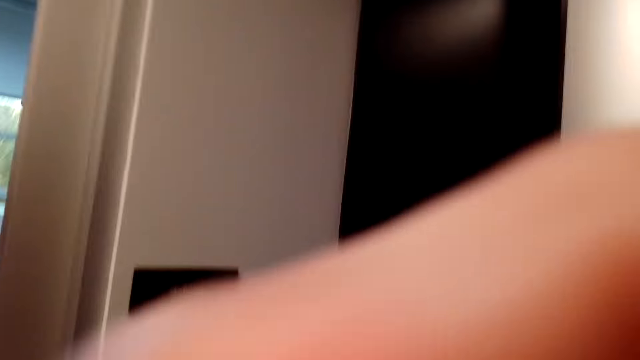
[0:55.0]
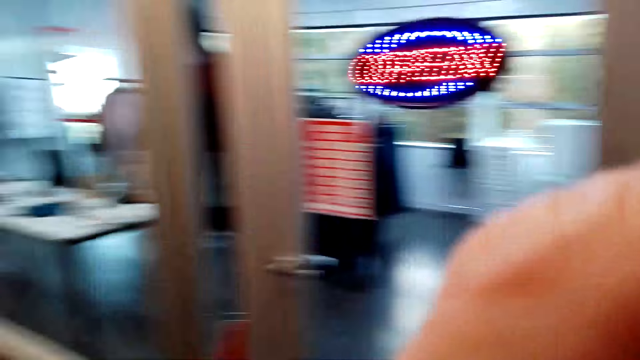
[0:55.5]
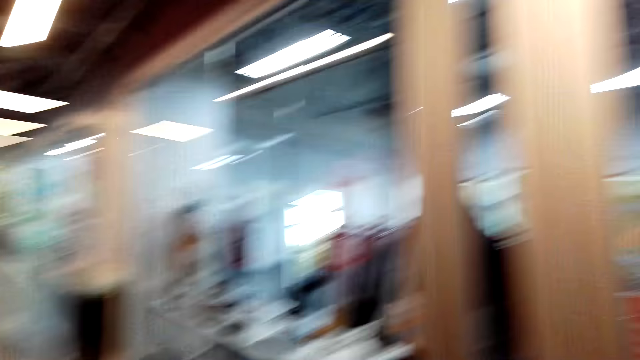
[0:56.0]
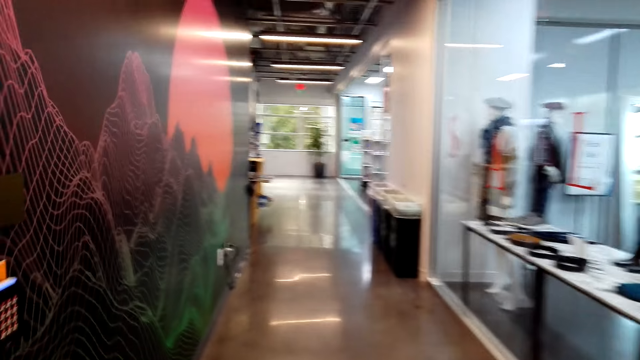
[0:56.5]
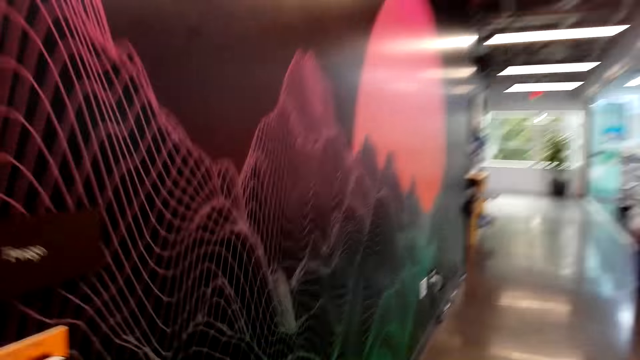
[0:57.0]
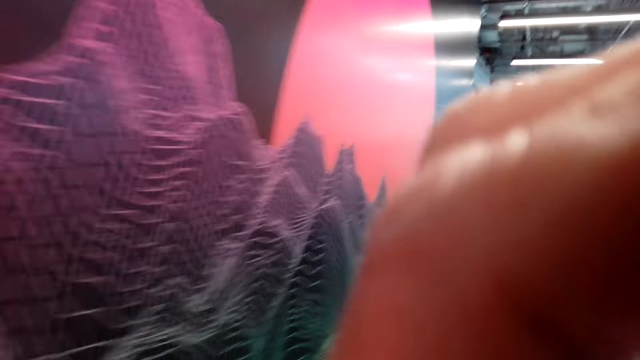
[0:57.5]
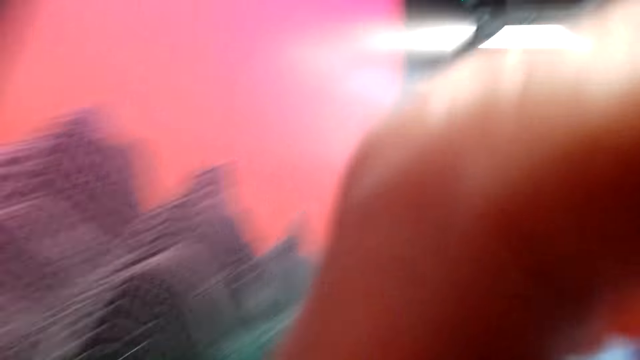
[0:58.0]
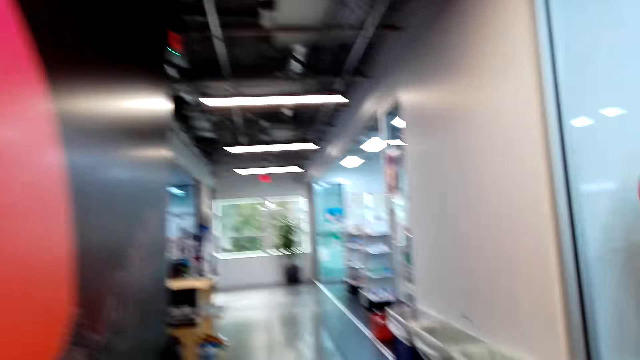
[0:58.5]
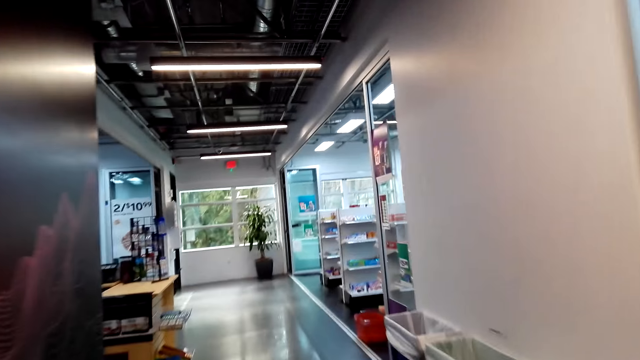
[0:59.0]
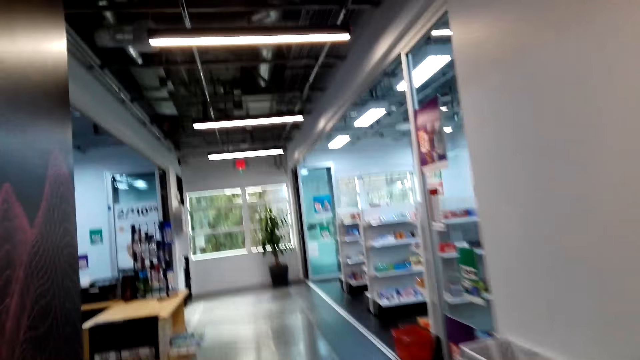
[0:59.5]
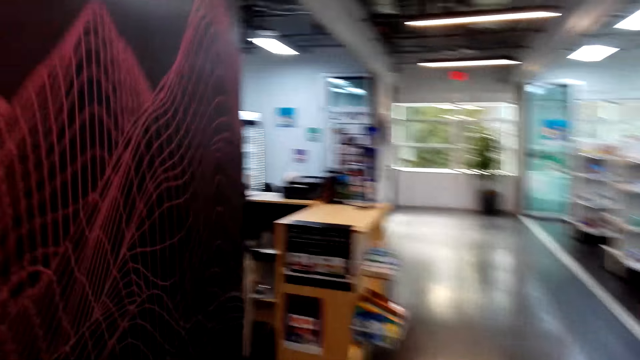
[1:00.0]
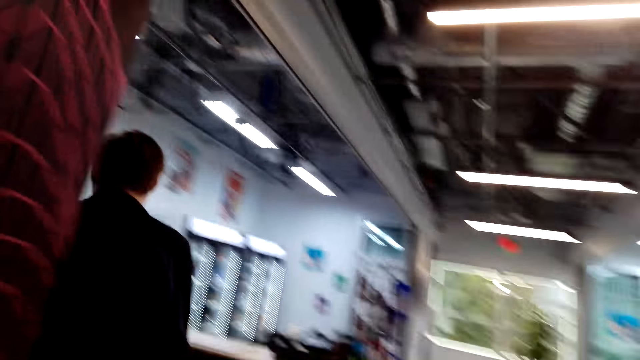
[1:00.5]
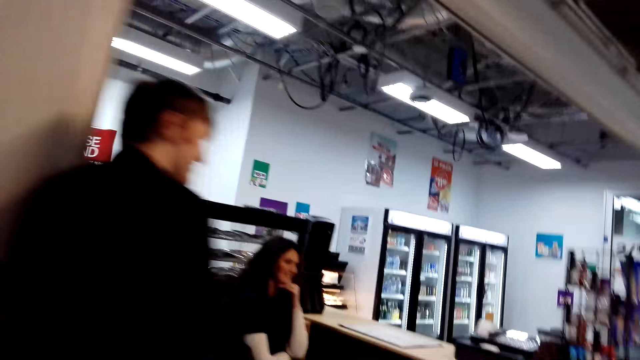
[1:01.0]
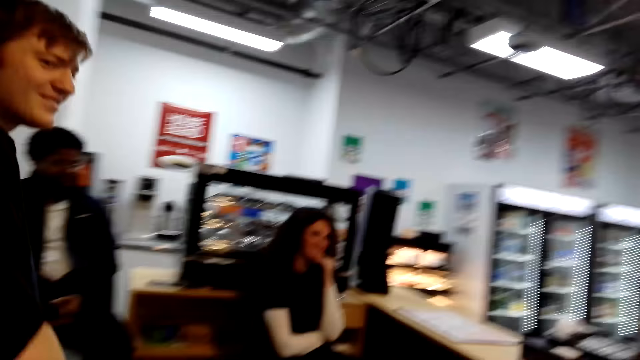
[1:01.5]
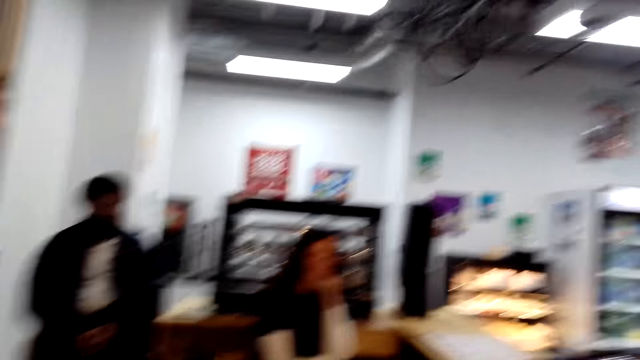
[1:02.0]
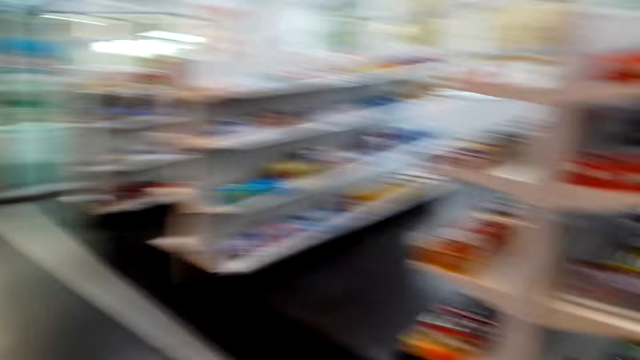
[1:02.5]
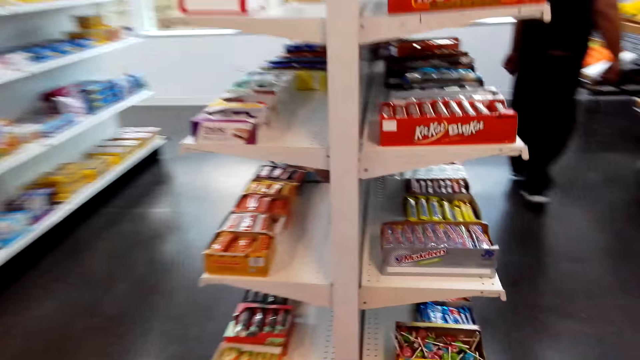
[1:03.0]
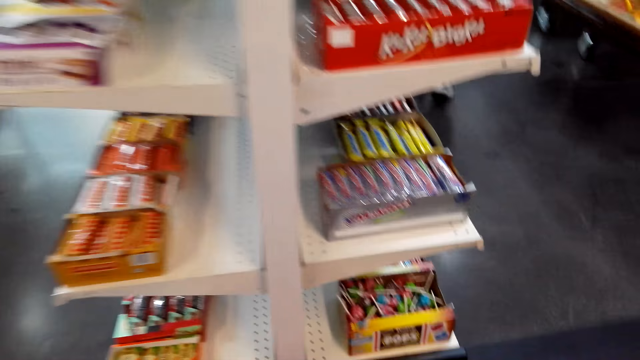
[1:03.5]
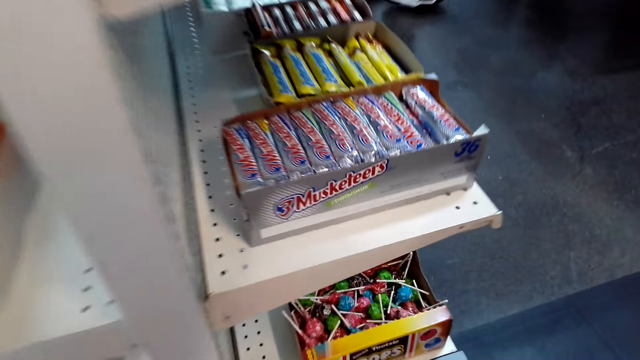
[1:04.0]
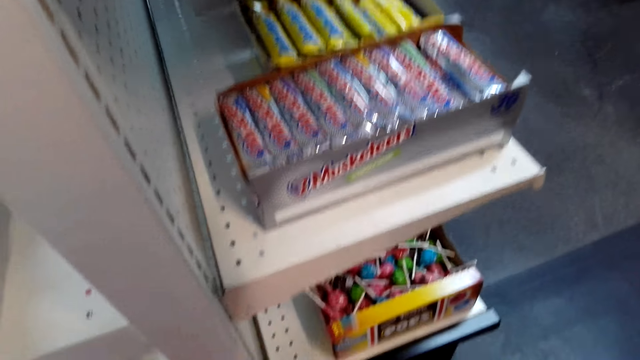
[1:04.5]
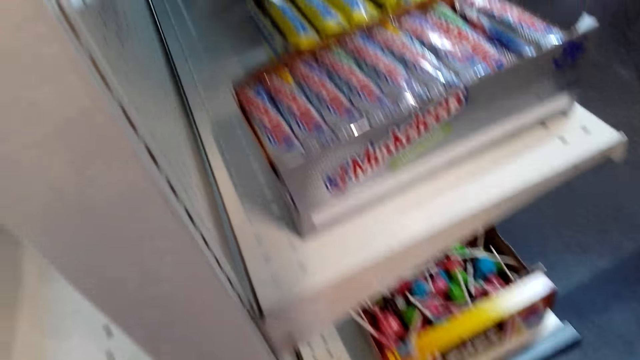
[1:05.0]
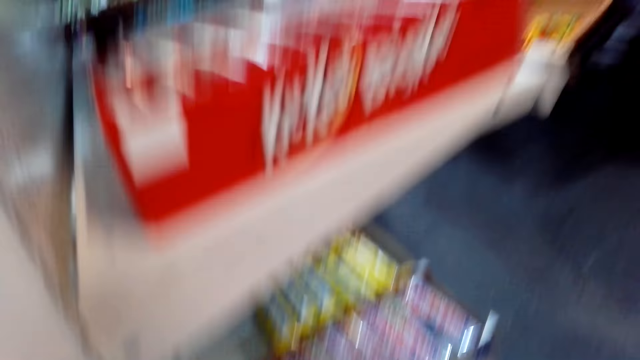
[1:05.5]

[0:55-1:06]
The camera wearer talks to a woman. She walks towards the store. She holds her camera. She talks to the woman. She walks towards the store.

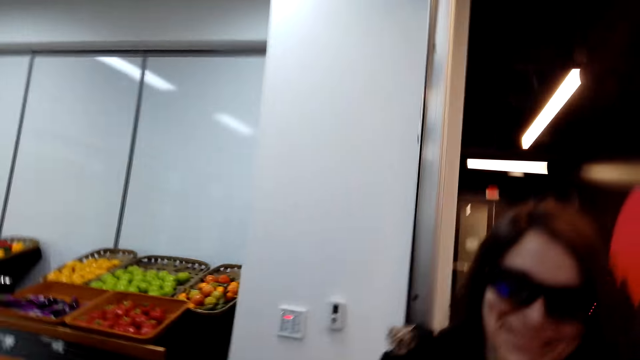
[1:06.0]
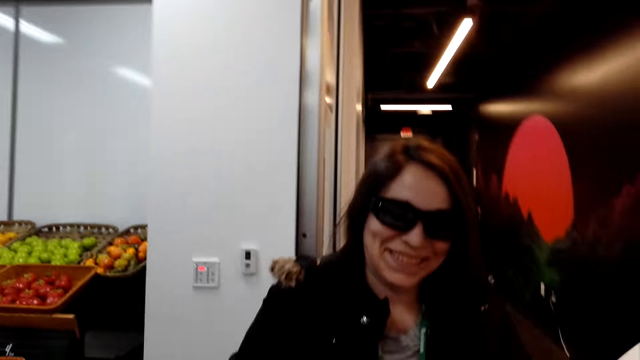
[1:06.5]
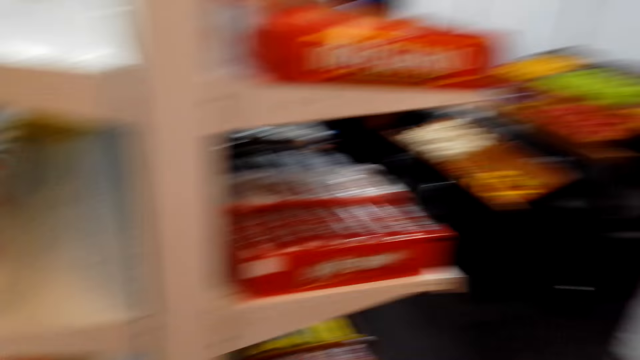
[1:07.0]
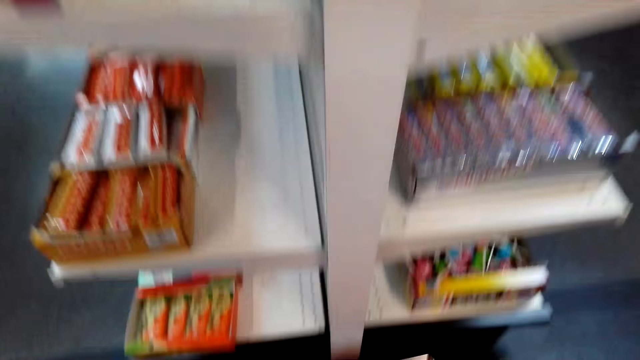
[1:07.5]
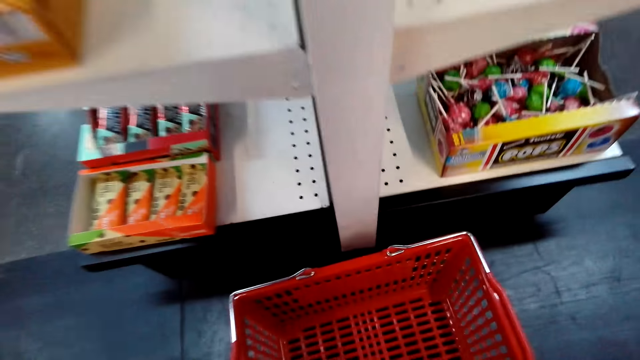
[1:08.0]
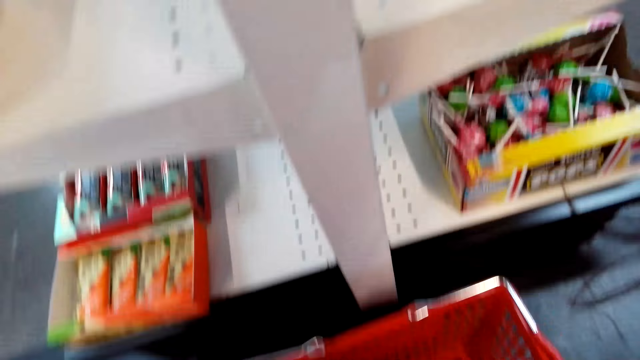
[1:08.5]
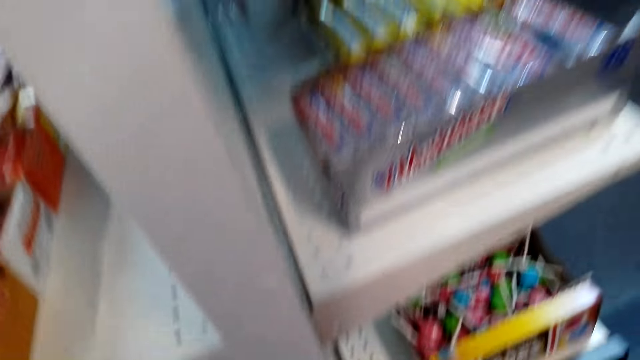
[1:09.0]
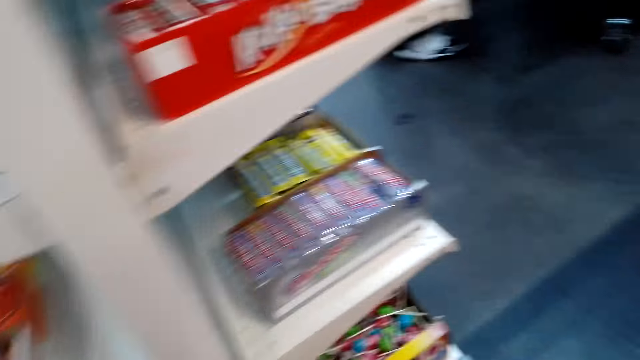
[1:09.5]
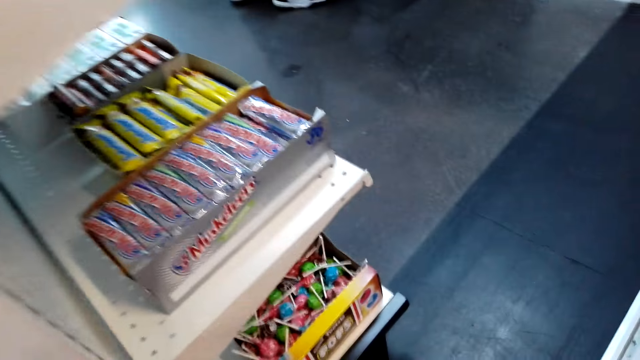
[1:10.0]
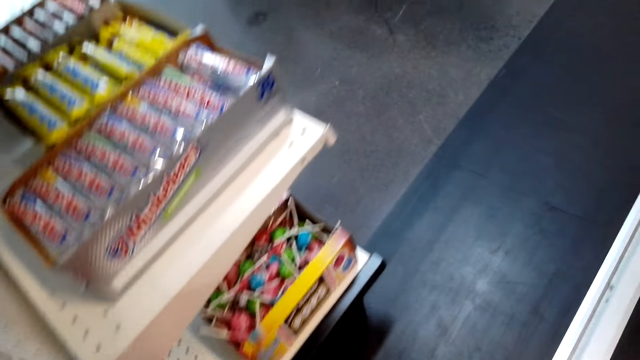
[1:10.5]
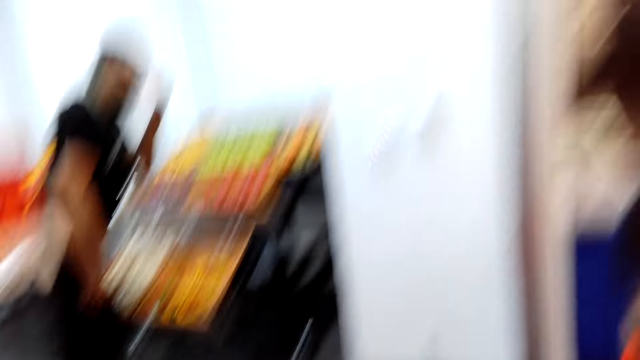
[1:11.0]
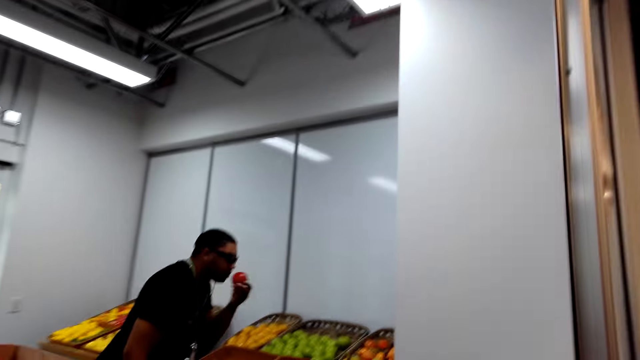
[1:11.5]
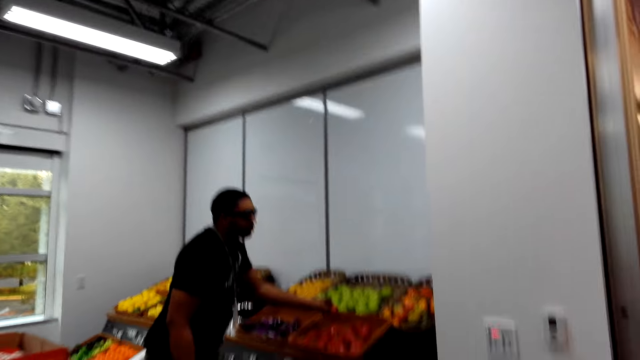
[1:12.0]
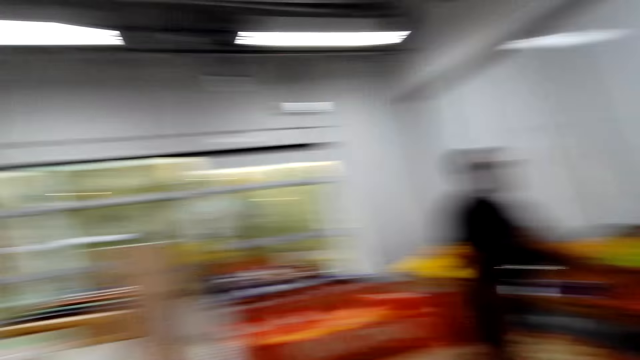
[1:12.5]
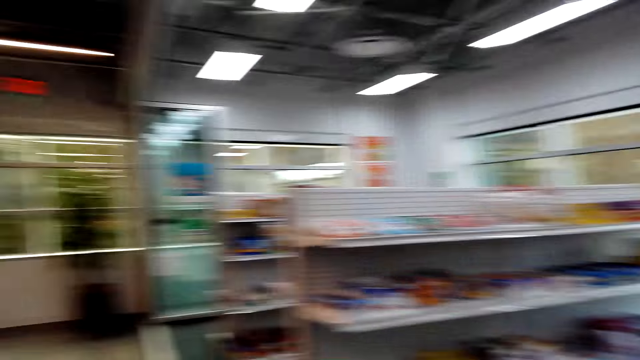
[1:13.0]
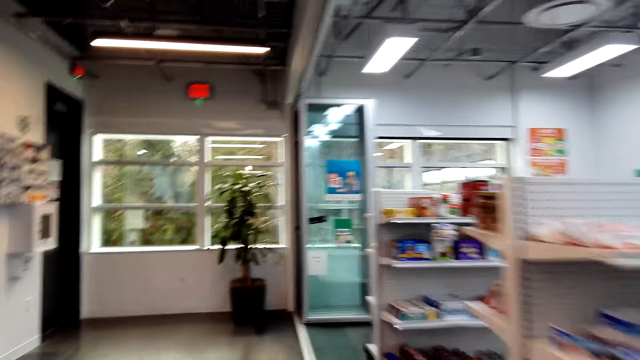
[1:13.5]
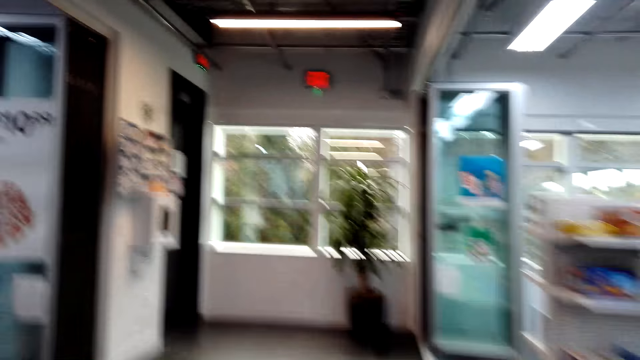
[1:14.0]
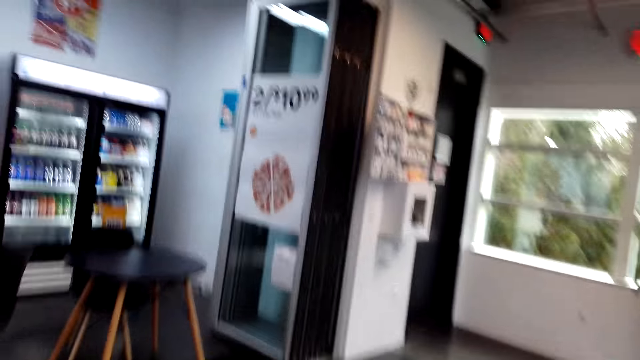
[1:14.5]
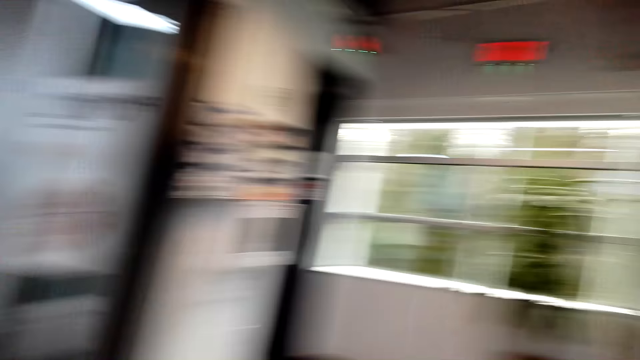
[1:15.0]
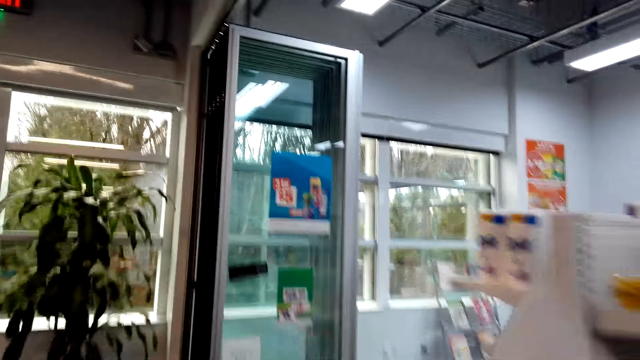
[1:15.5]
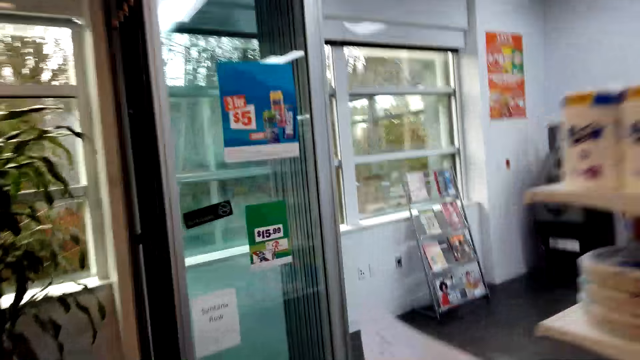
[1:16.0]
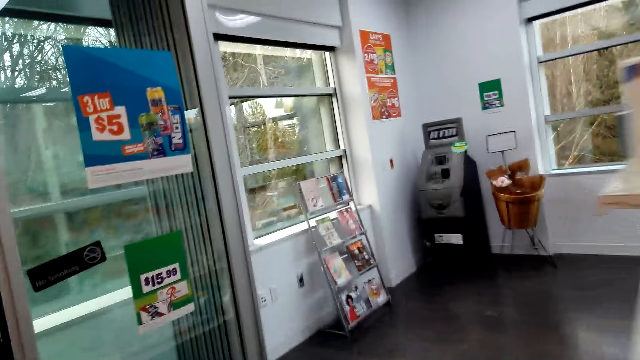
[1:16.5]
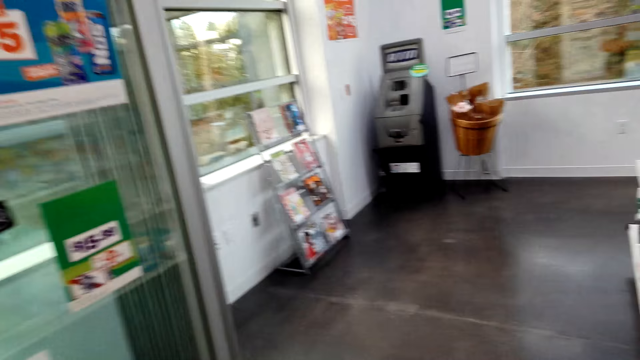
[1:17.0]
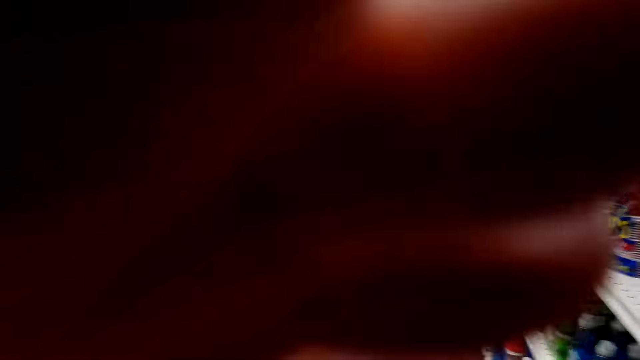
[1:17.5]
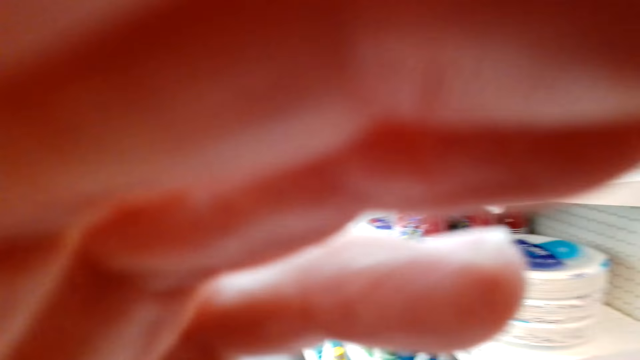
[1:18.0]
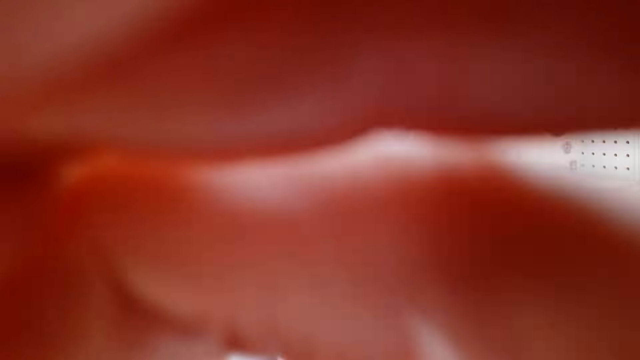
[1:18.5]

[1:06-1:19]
The camera wearer picks up the shopping basket. She talks to a woman. She walks about the store. She talks to the woman. She holds her camera.
